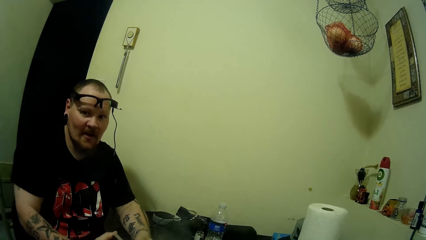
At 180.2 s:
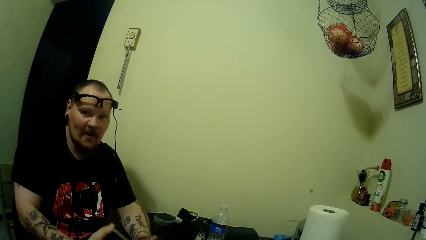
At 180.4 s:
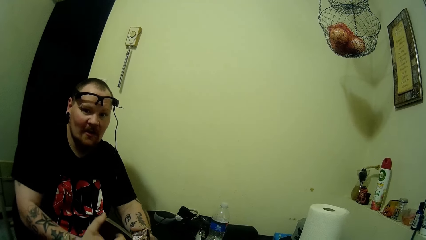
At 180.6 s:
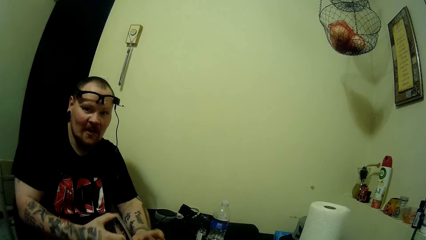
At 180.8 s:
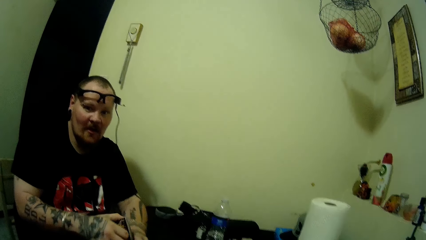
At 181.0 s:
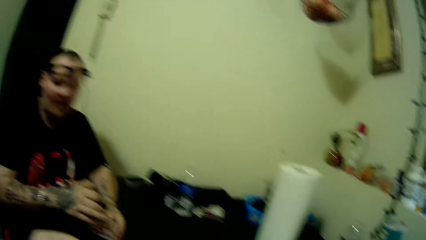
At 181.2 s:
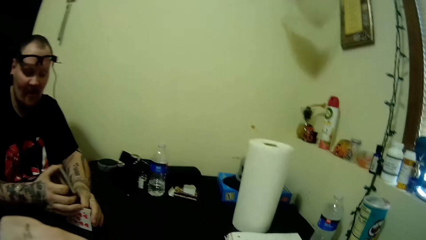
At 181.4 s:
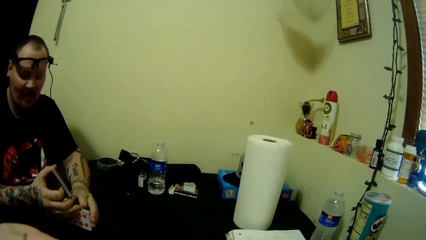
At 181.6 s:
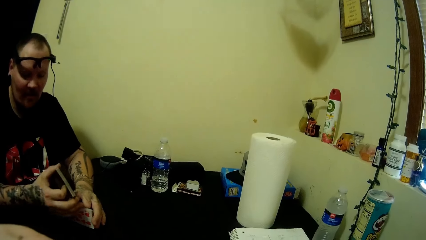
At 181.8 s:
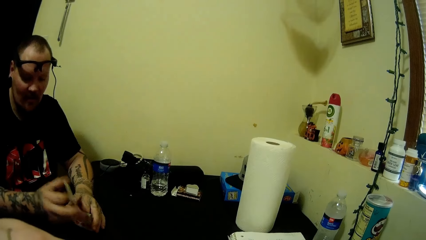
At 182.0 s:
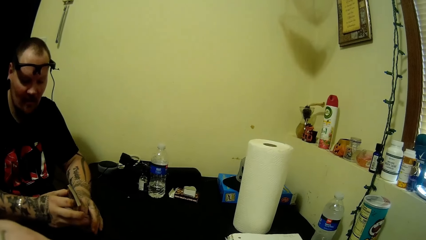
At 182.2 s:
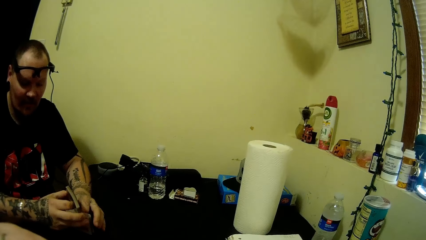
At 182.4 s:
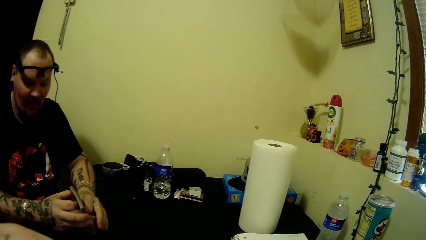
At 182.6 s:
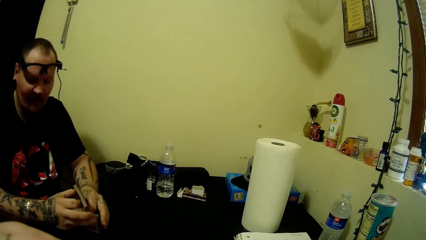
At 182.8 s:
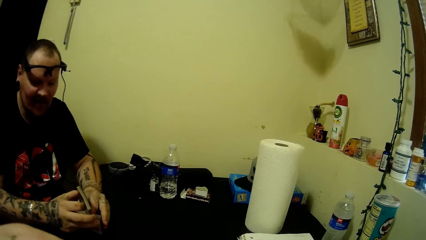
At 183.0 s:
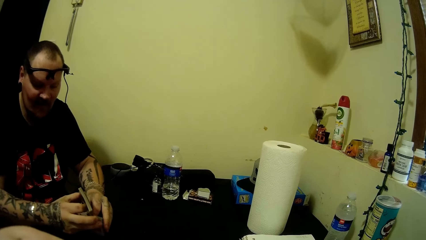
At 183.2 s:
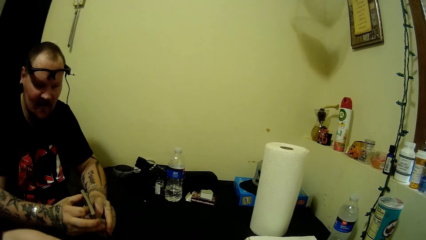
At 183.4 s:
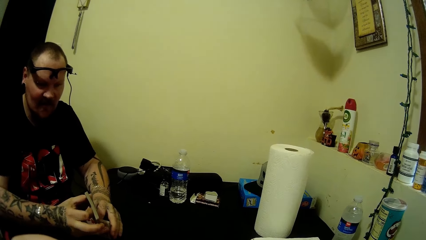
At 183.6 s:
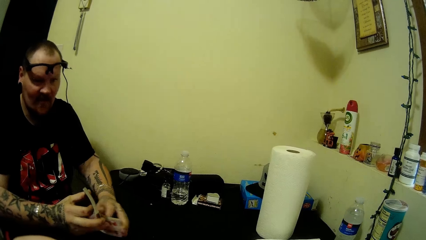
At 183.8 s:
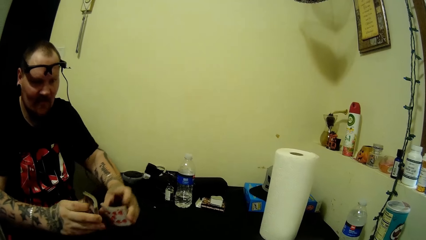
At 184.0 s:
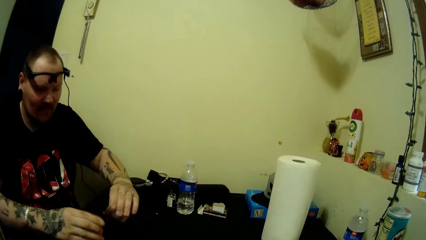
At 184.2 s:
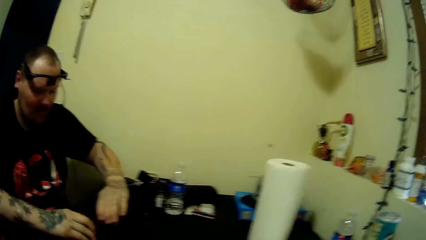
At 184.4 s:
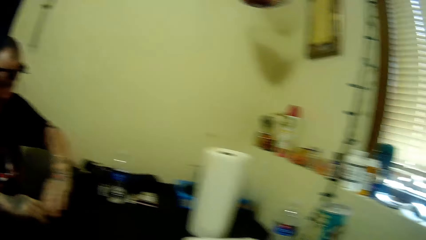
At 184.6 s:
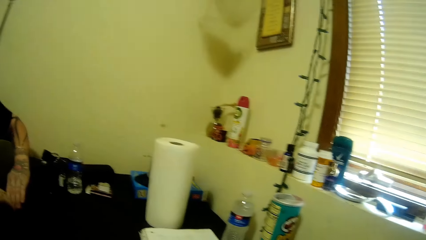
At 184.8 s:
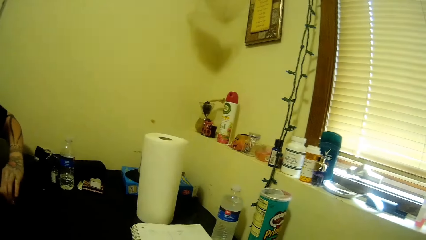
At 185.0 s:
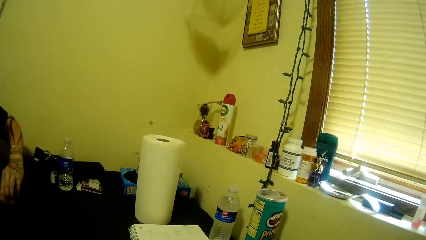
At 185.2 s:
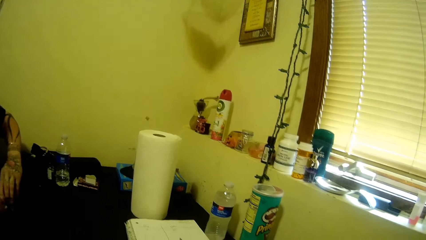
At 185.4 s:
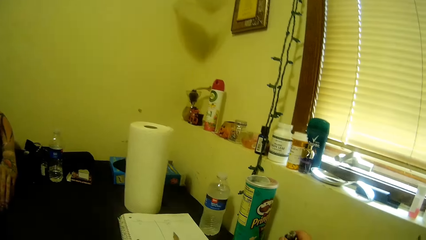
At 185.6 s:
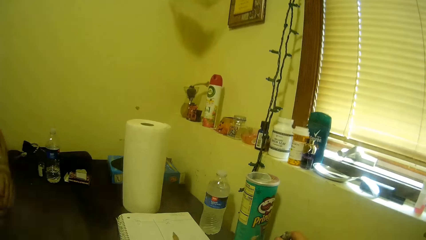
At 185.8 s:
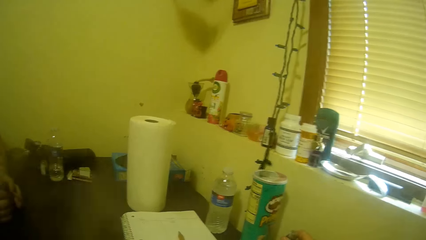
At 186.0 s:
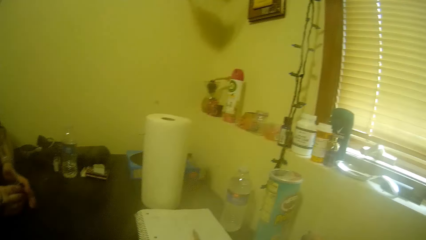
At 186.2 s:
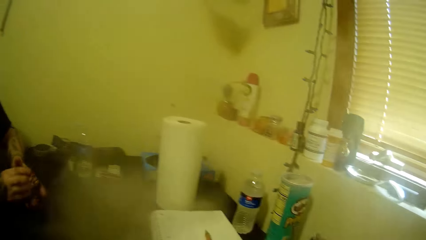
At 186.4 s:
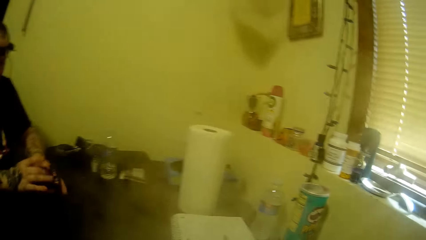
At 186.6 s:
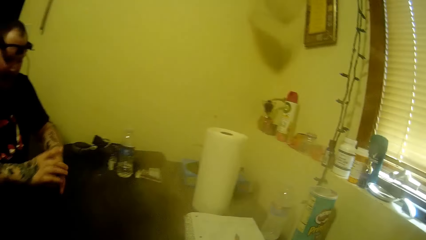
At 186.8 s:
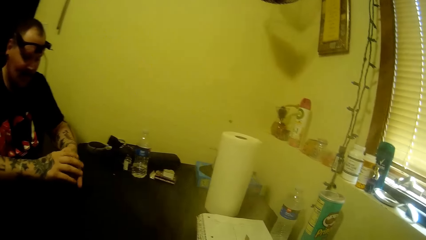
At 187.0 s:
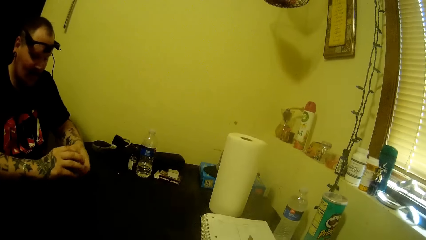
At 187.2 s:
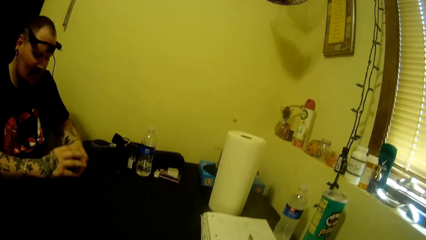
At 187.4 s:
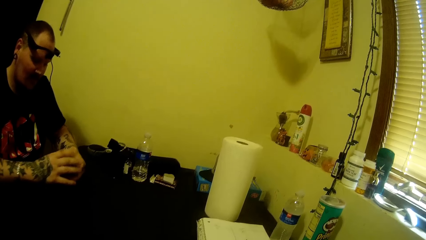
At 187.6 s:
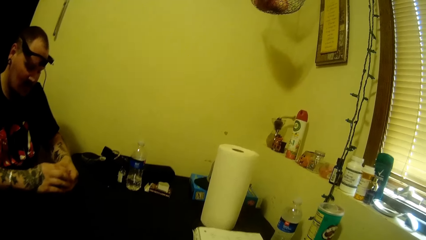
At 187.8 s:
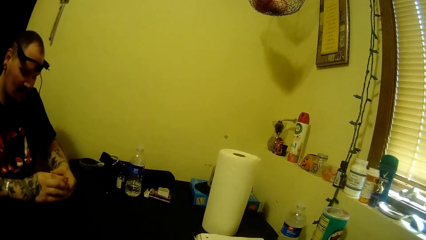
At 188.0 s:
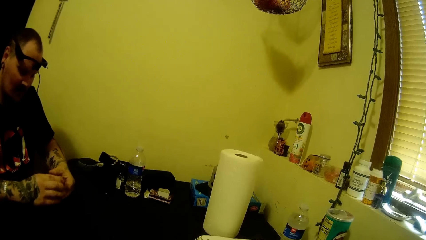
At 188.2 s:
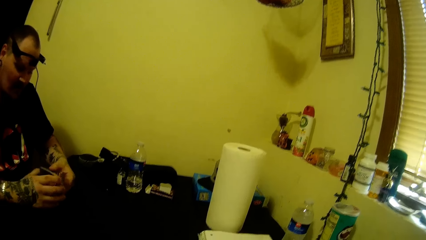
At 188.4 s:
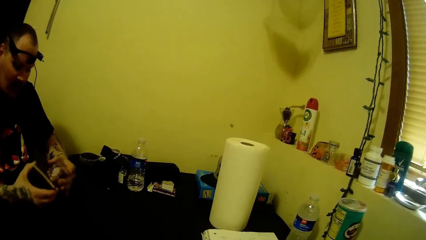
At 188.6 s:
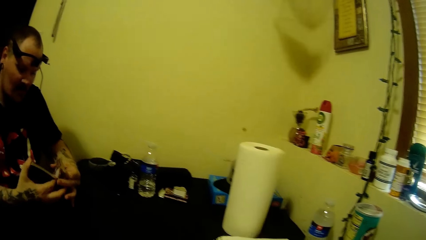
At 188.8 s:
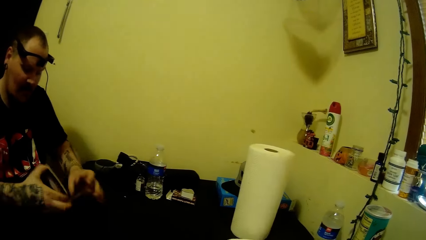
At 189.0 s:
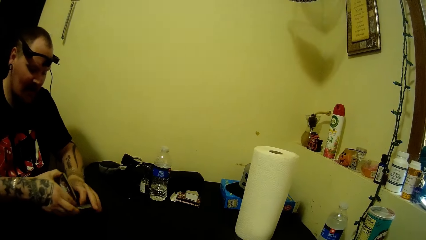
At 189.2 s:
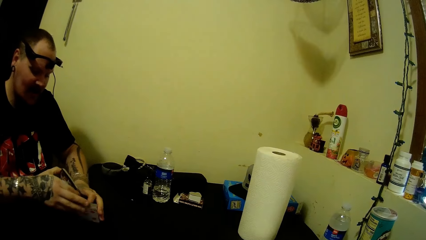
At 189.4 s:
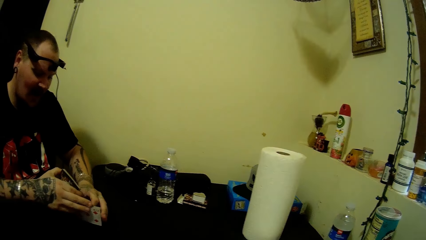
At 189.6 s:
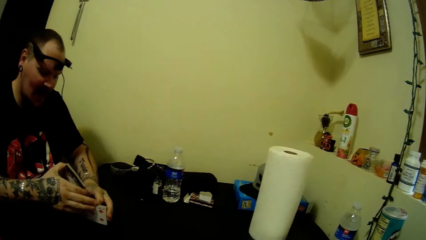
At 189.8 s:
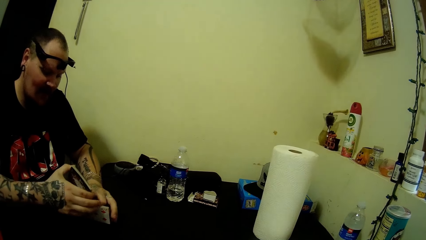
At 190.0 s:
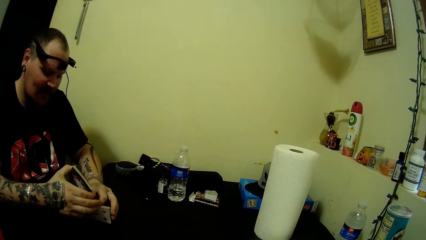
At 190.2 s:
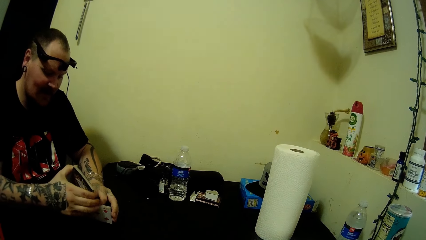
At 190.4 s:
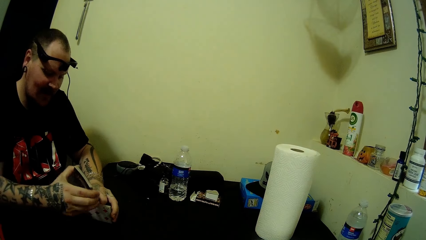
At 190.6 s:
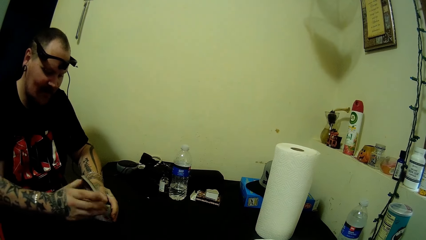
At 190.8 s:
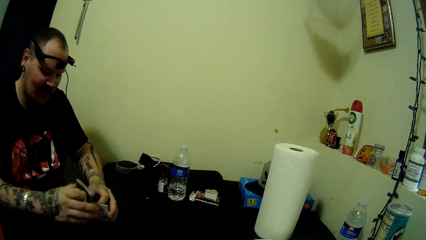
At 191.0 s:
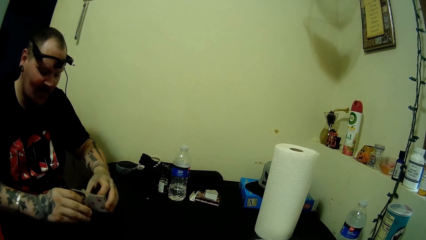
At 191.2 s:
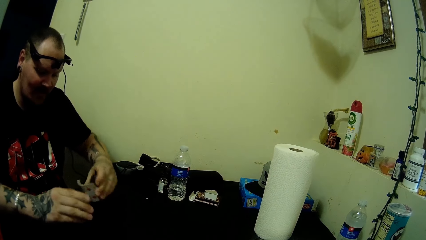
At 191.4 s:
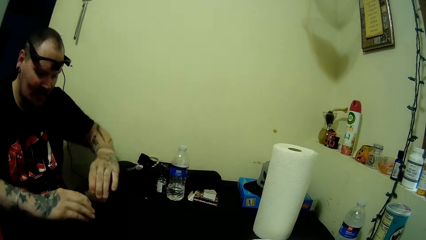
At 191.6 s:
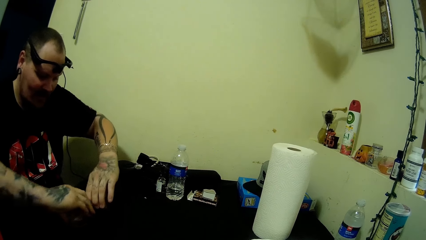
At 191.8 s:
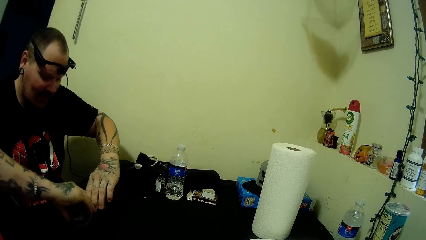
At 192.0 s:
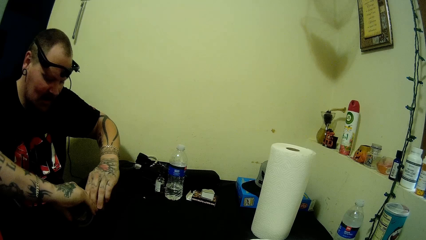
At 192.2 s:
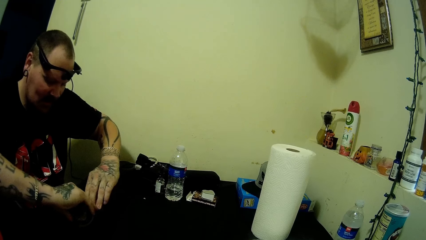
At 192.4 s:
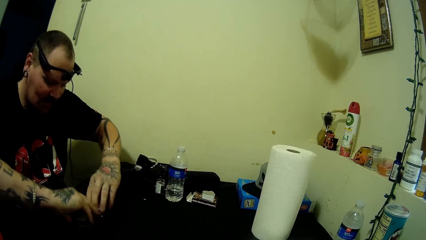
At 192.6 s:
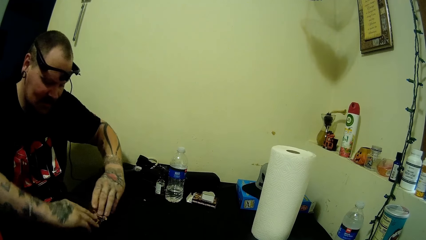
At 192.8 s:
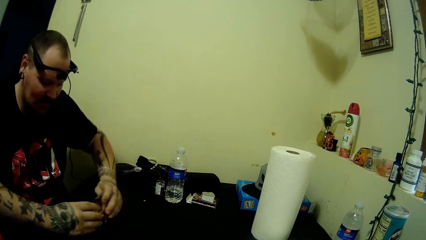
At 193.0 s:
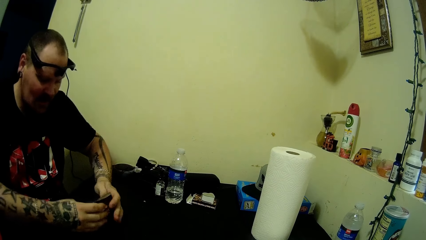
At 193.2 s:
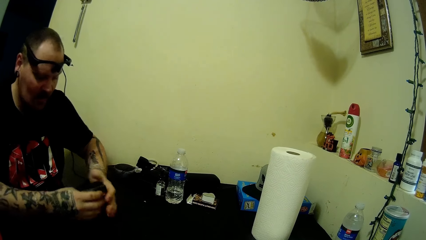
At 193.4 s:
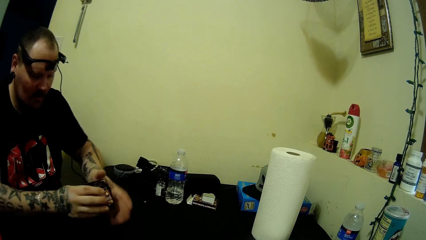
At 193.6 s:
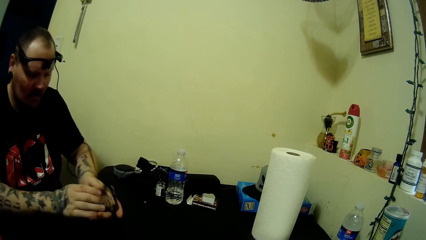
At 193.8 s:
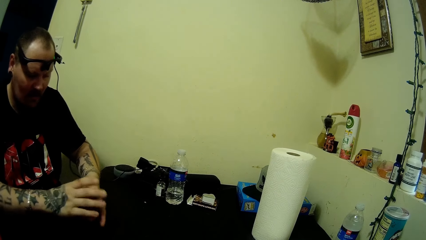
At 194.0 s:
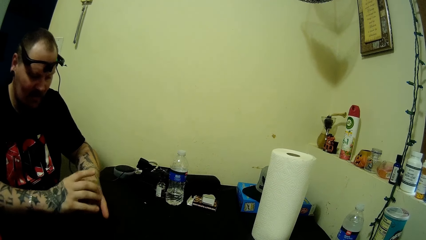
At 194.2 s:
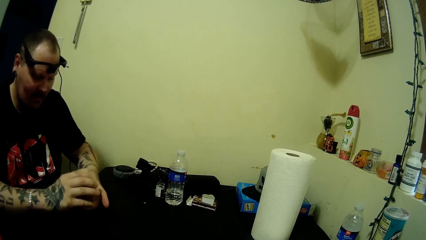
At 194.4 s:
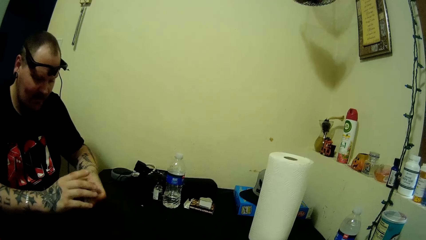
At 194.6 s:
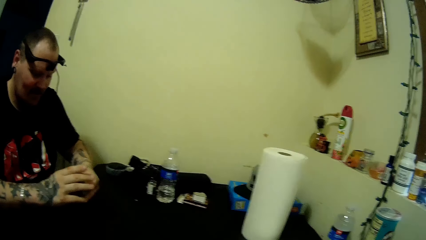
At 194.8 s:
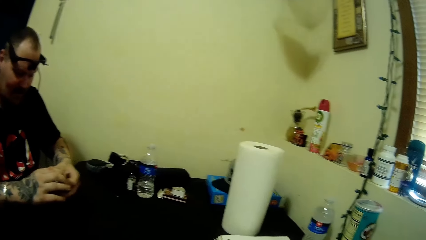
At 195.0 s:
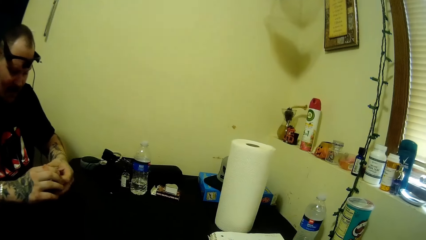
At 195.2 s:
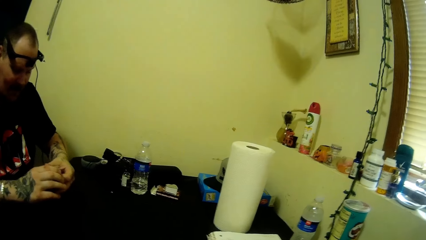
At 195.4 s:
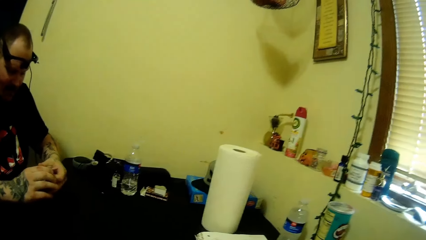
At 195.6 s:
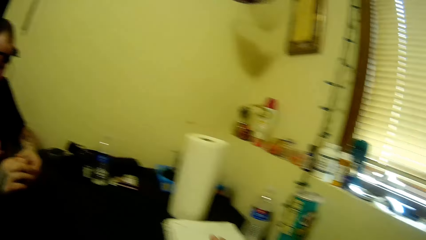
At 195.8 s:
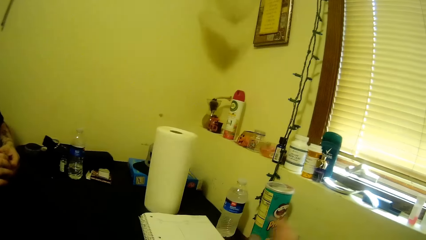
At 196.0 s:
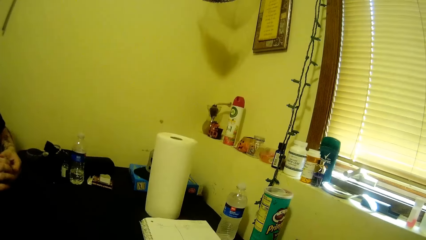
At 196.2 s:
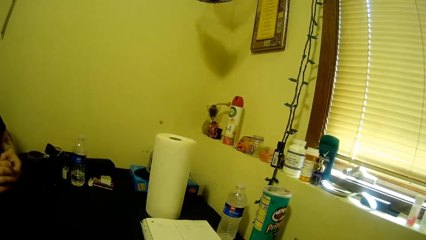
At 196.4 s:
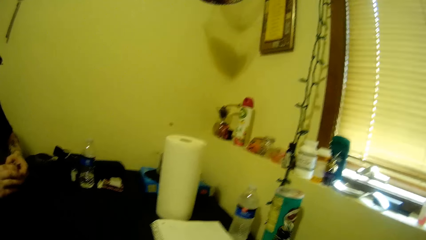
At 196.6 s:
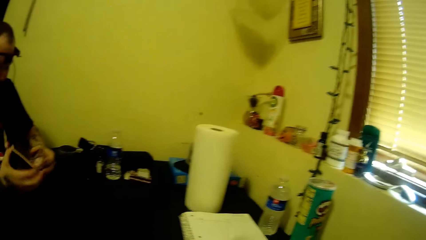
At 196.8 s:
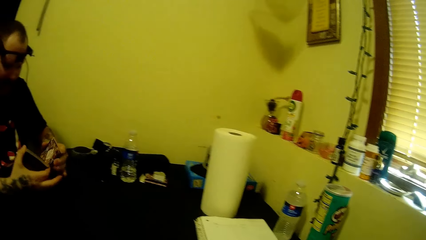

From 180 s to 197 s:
A man puts down chess cards on a table. The man adjusts the chess cards on the table. The man puts down the chess cards on the table. The man looks around a room. The man adjusts the chess cards on a hand. The man adjusts the chess cards on the table. The man adjusts the chess cards on a hand.
